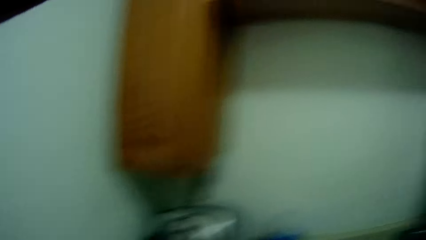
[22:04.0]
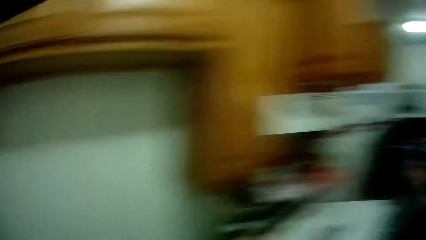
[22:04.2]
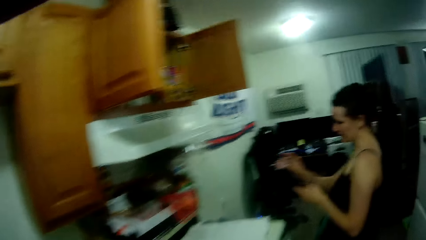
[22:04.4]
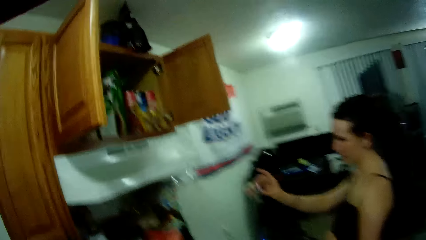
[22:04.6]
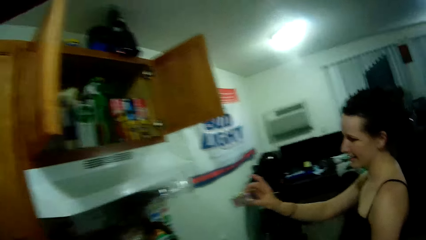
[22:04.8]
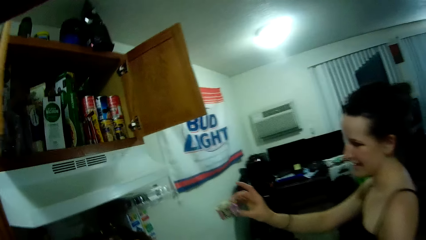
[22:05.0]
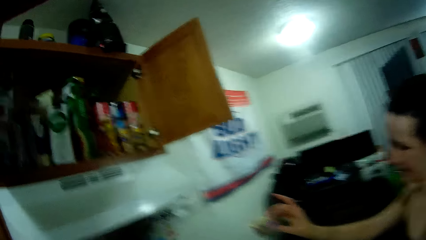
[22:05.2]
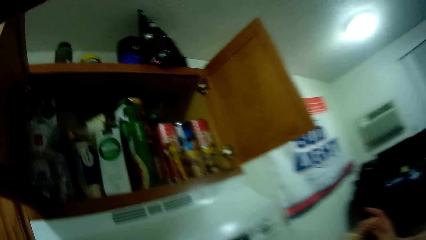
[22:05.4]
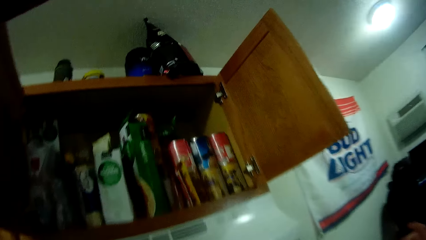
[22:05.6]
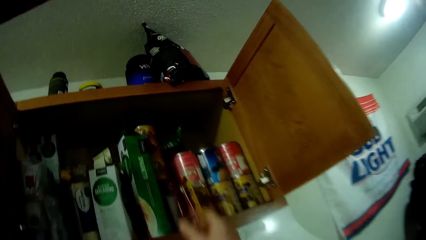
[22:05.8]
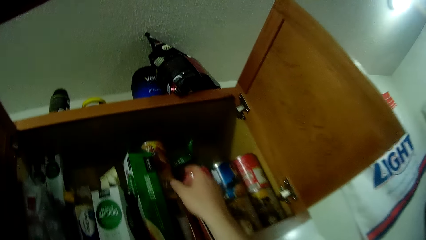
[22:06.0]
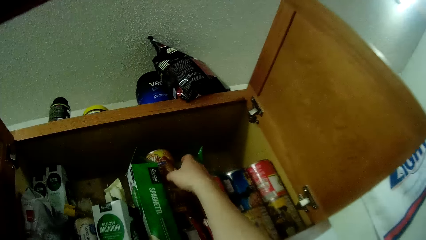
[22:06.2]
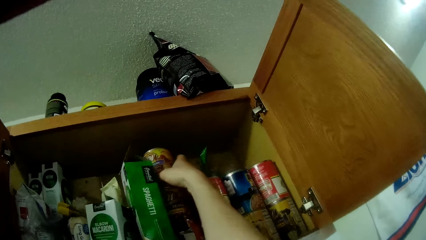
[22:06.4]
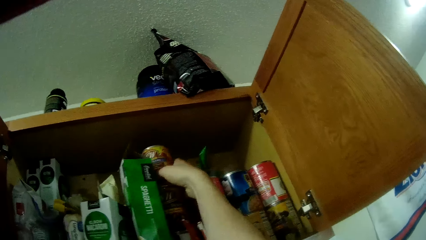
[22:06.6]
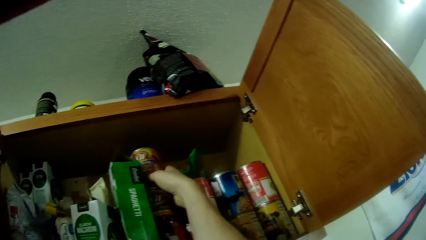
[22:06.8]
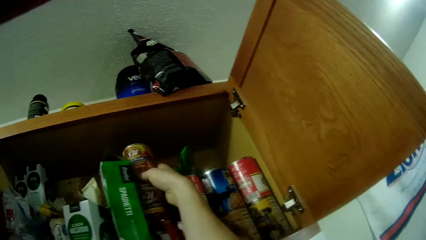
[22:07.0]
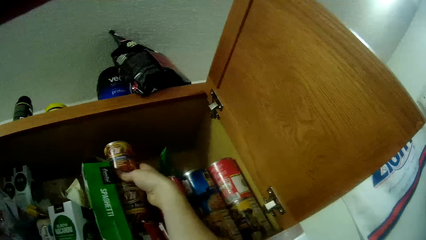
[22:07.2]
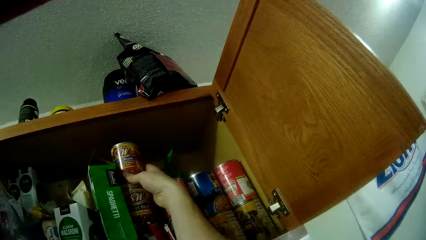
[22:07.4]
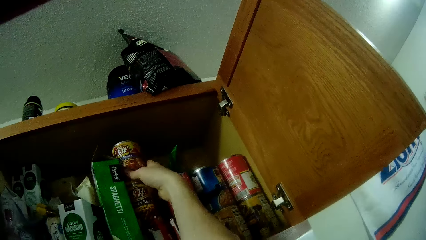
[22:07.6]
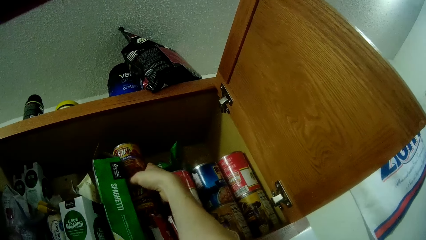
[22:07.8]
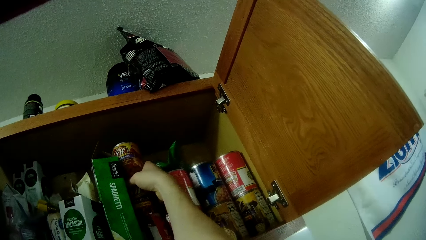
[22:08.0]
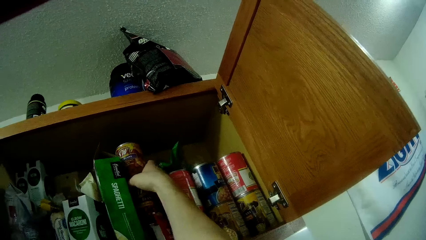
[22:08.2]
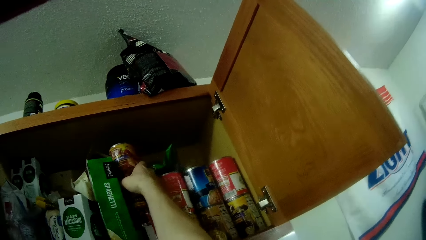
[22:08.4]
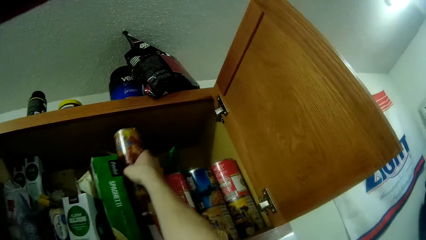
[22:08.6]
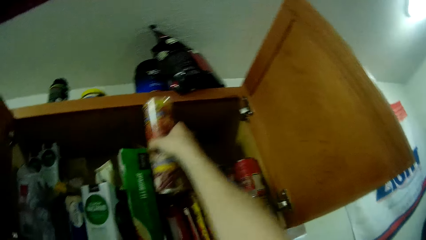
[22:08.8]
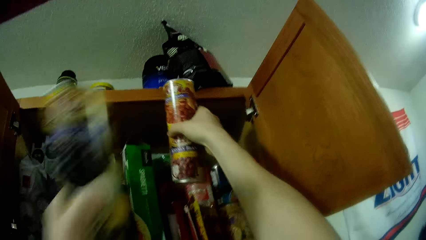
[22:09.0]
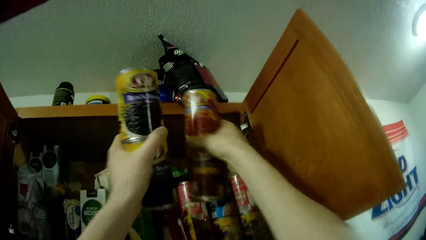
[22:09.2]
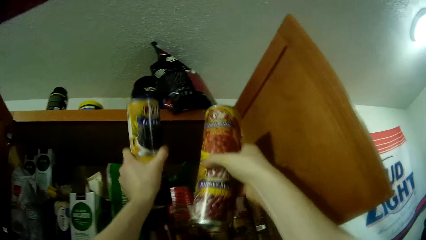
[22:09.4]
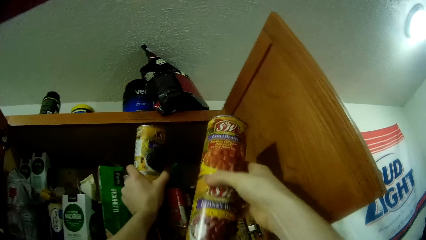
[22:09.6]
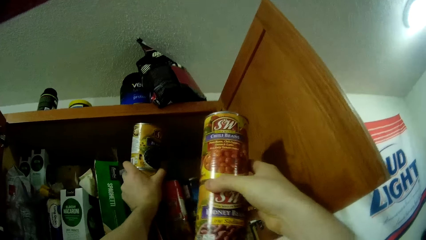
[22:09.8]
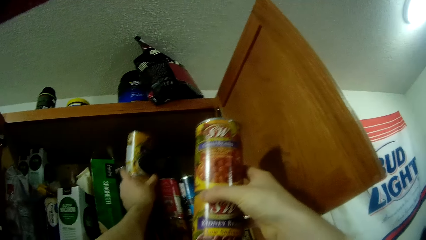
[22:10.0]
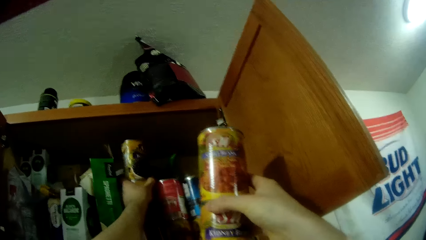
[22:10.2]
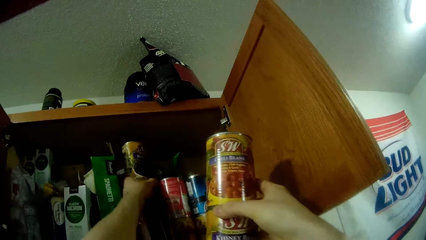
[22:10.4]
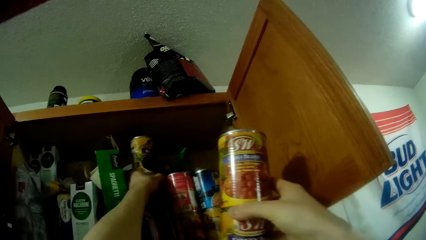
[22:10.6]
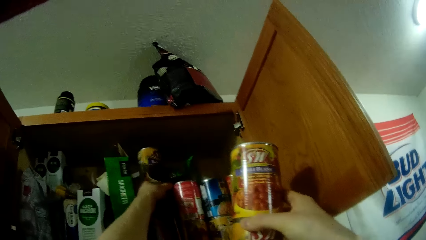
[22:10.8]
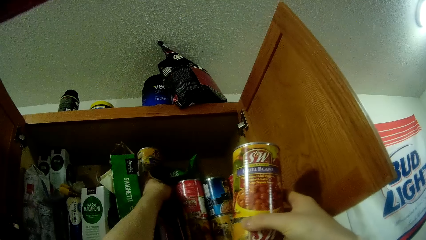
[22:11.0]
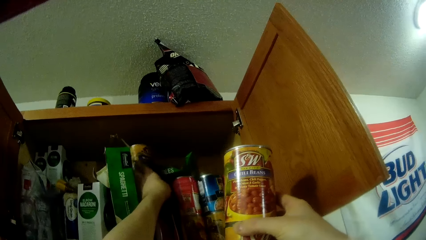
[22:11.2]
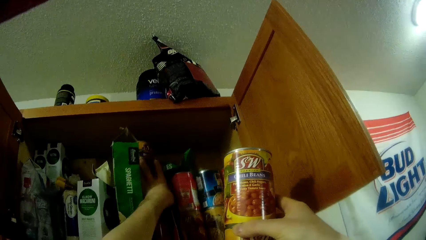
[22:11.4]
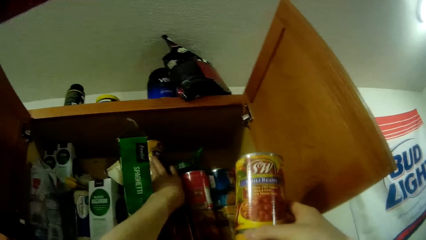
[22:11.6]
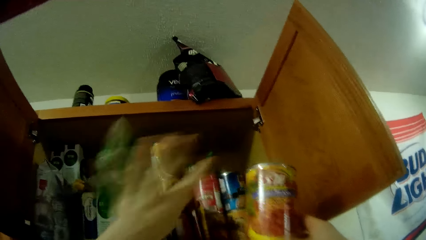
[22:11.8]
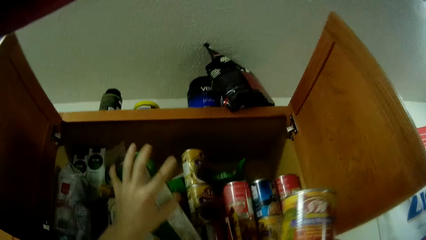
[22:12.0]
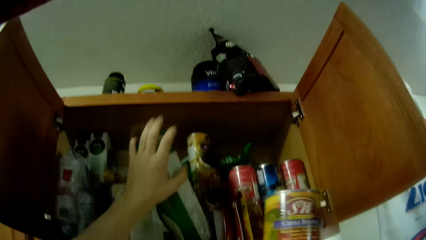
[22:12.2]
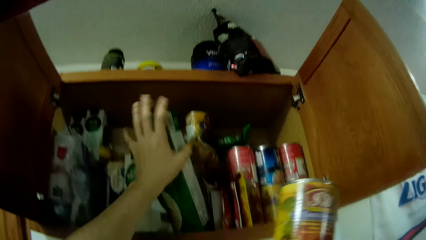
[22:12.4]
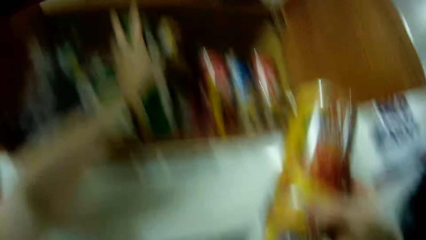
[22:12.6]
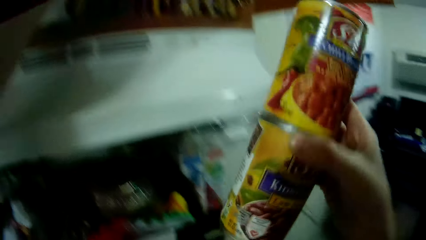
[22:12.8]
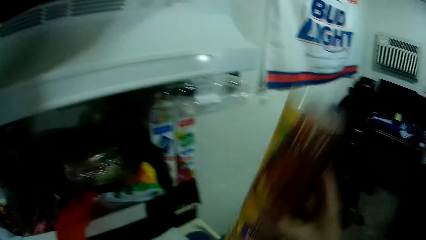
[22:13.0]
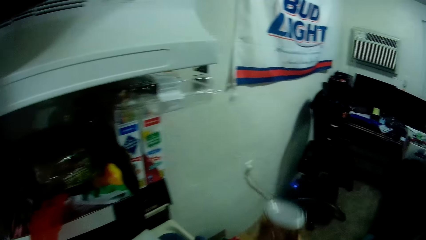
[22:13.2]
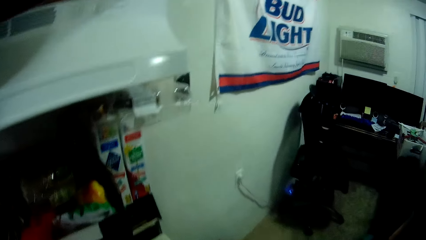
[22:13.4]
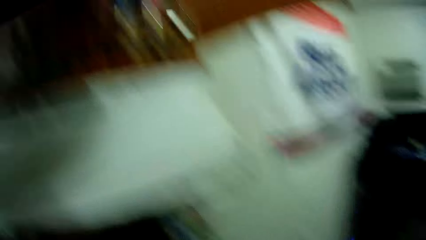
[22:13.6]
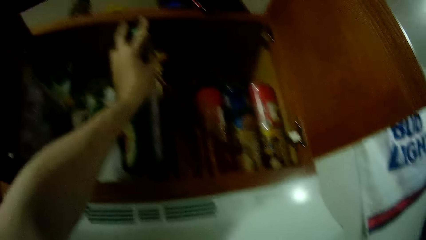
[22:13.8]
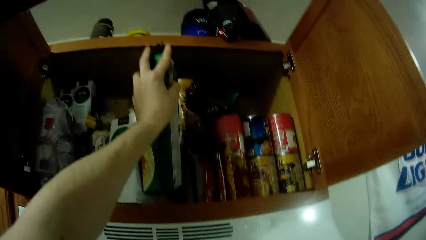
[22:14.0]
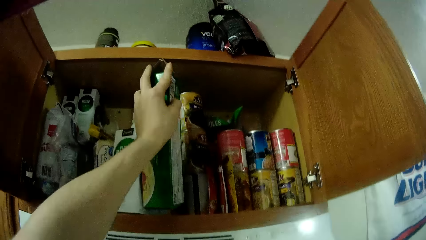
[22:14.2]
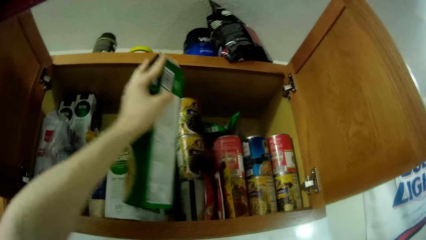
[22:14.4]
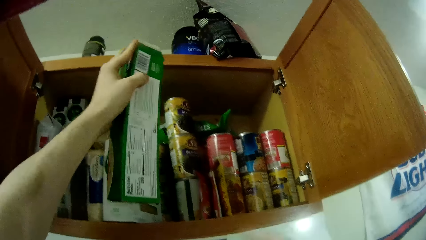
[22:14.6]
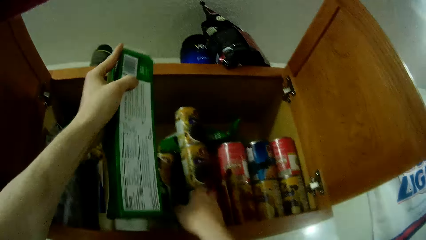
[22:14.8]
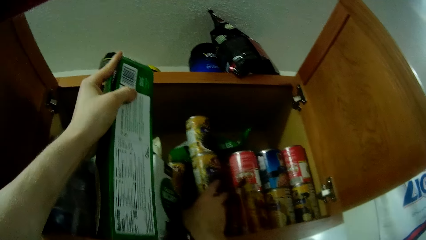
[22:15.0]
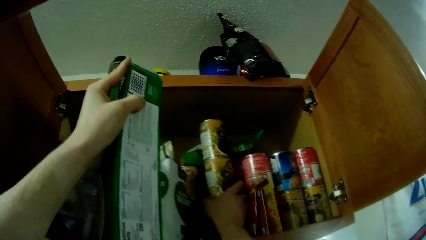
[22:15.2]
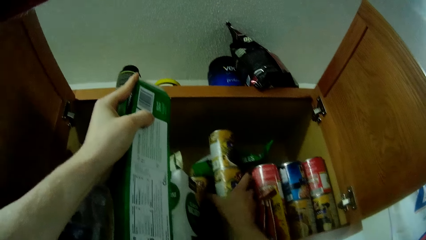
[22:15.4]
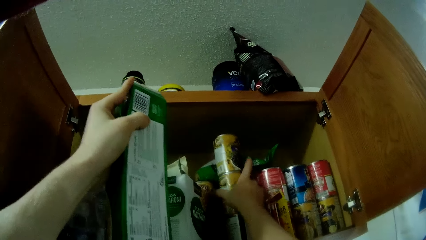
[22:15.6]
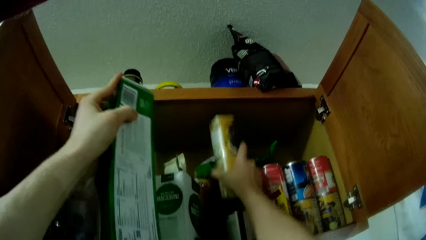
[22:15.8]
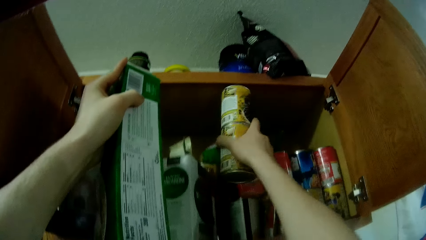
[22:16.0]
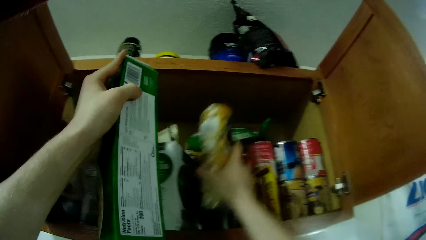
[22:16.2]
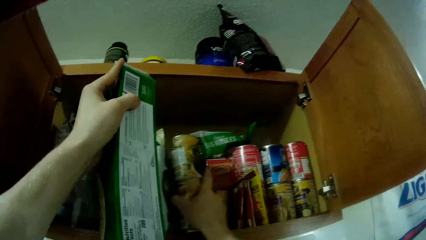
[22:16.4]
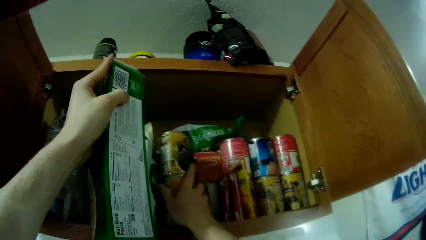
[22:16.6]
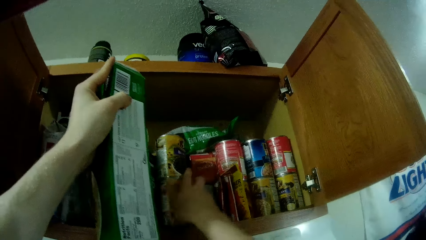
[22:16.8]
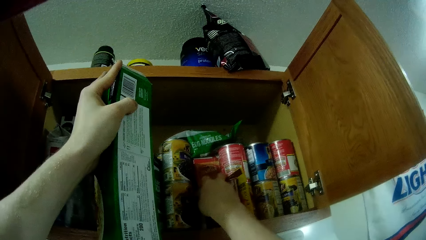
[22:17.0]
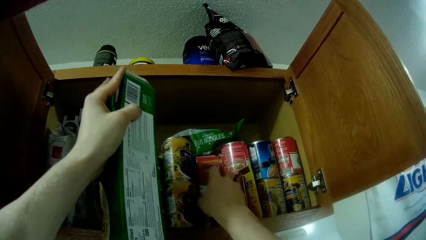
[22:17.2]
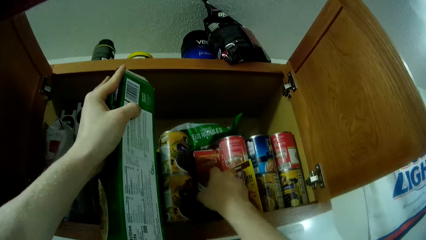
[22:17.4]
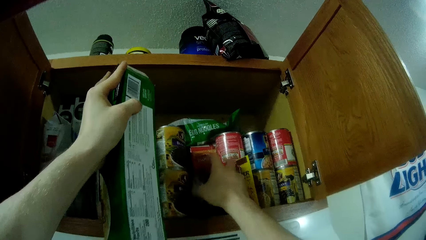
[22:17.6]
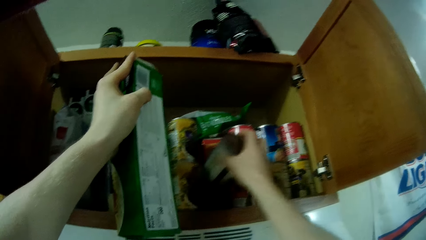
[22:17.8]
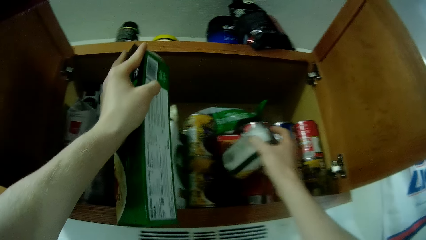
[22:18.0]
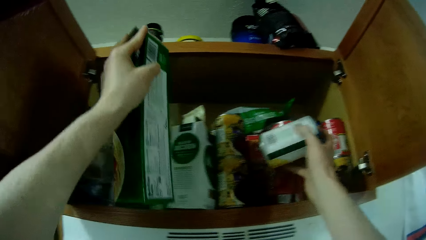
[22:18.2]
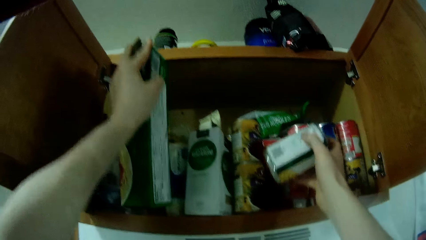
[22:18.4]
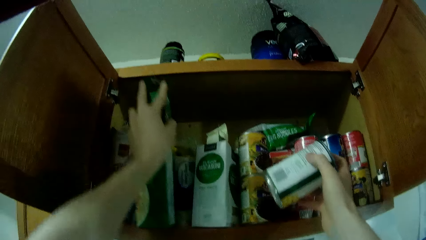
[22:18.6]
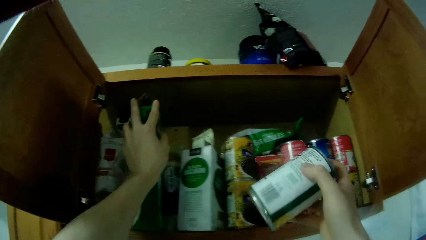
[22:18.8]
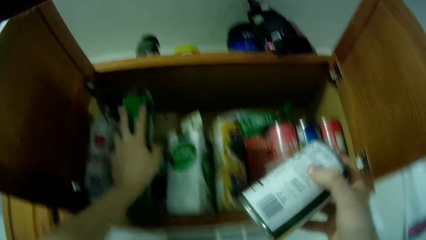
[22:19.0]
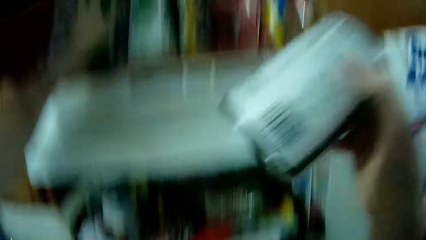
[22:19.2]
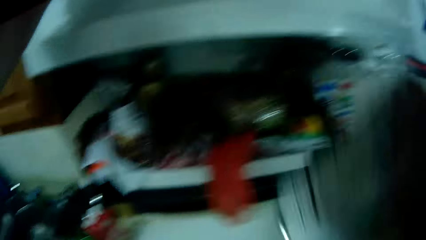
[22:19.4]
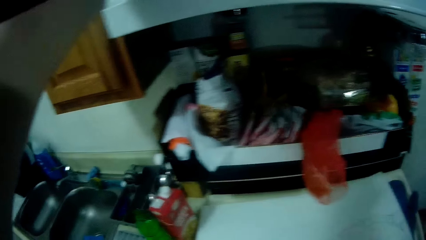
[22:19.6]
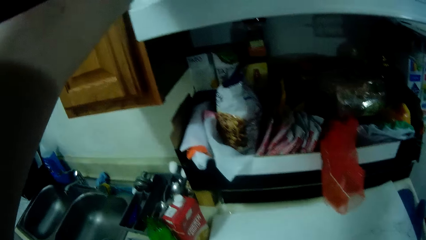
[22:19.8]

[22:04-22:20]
The woman holds a tin can in her right hand. The camera wearer removes a can from the kitchen cabinet with his right hand. He drops the can in the kitchen cabinet with his left hand. He holds the grill beans. He adjusts a carton in the kitchen cabinet with his left hand. He adjusts a can in the kitchen cabinet with his right hand. He picks up a can from the kitchen cabinet with his right hand. He arranges the condiment. He drops the carton in the kitchen cabinet with his left hand.
